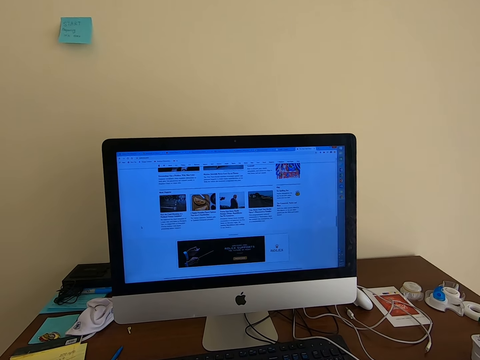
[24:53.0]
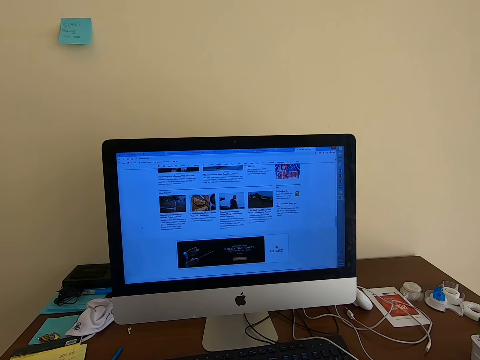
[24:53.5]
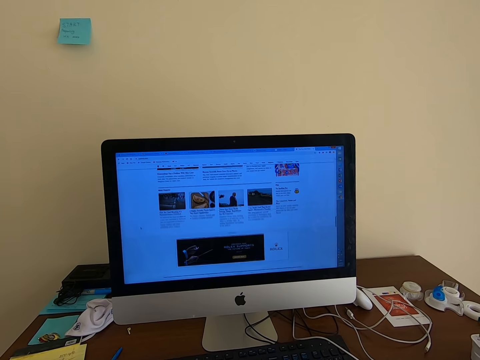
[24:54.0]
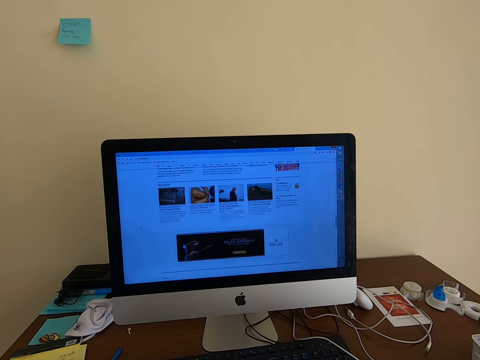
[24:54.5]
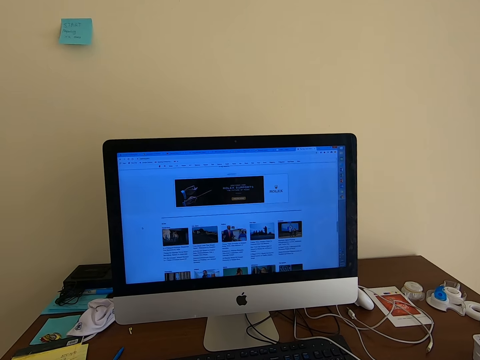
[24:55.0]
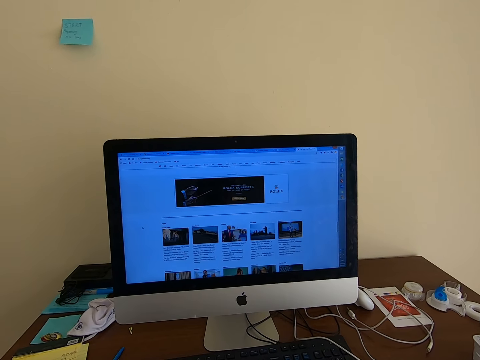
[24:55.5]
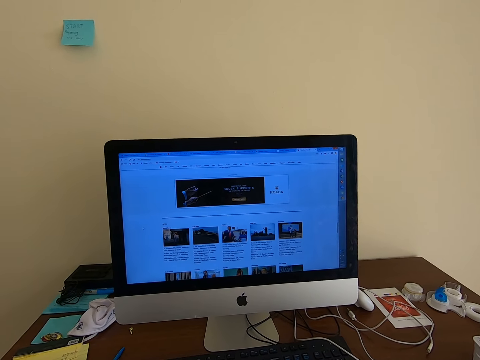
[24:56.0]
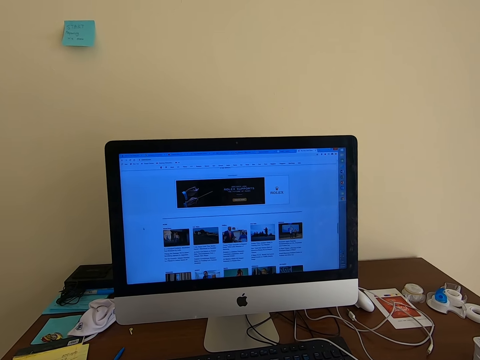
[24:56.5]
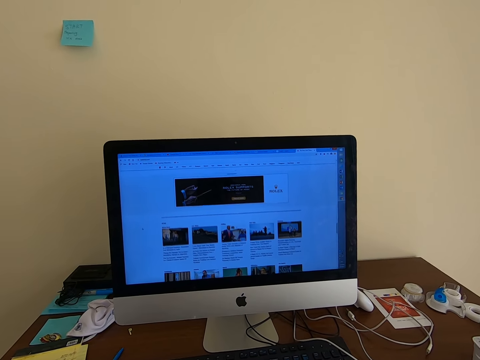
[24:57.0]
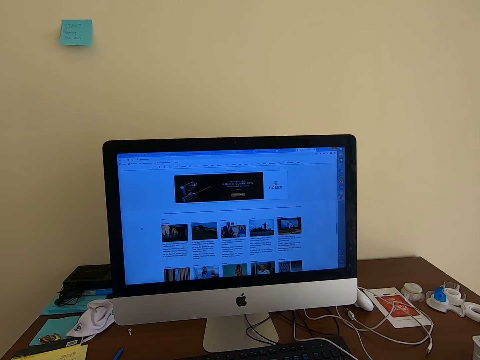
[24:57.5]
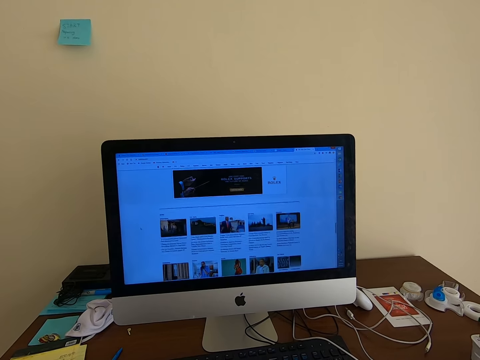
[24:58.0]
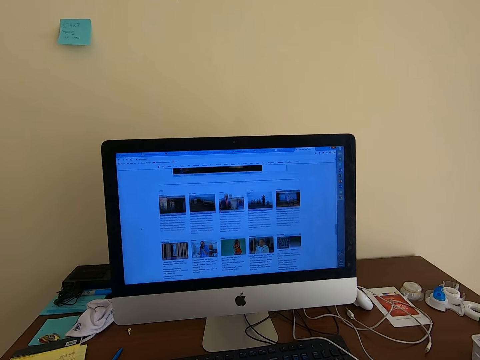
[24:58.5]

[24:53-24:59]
The camera wearer scrolls the mouse. They scroll the mouse repeatedly.

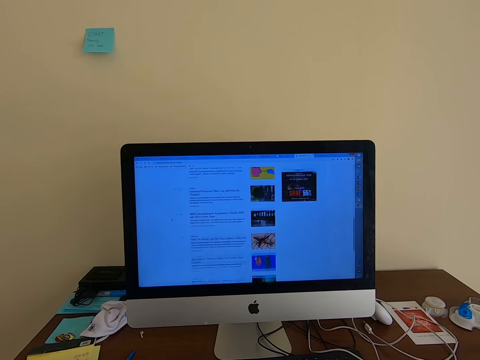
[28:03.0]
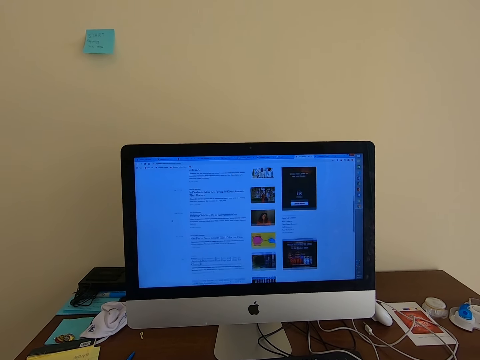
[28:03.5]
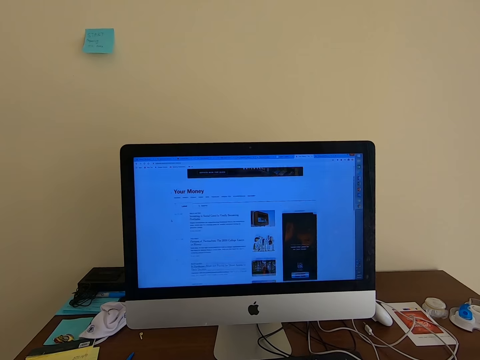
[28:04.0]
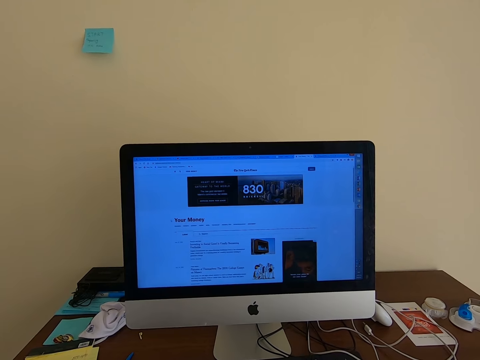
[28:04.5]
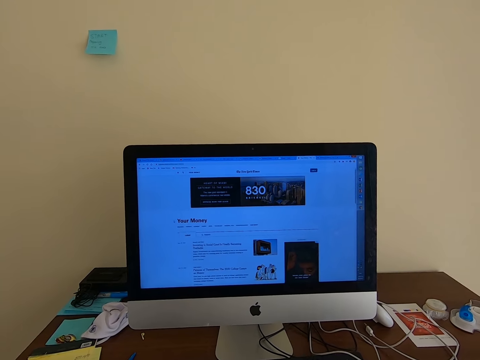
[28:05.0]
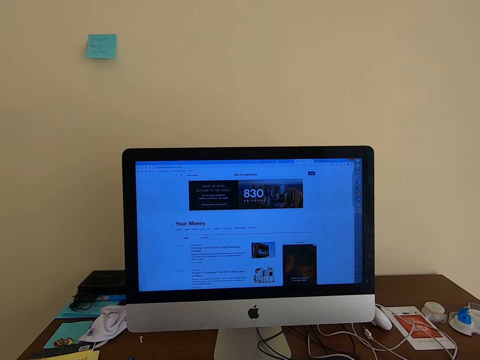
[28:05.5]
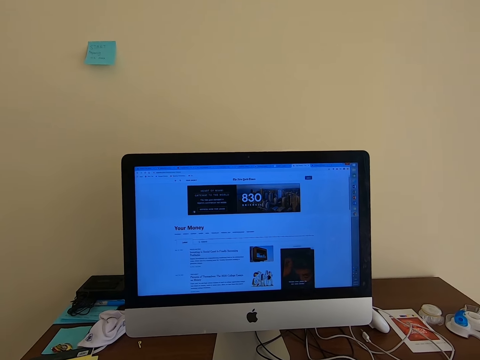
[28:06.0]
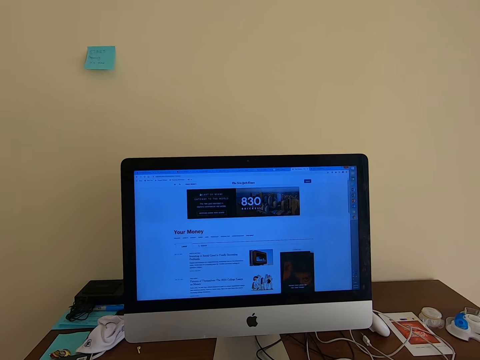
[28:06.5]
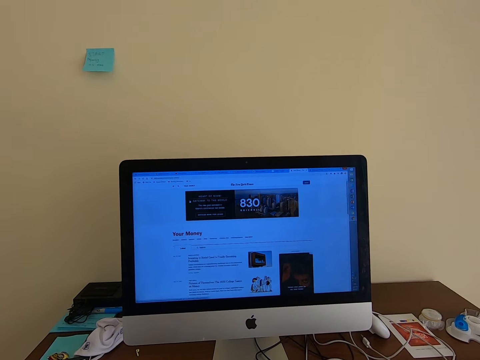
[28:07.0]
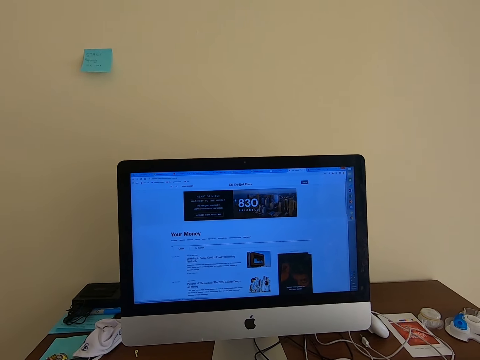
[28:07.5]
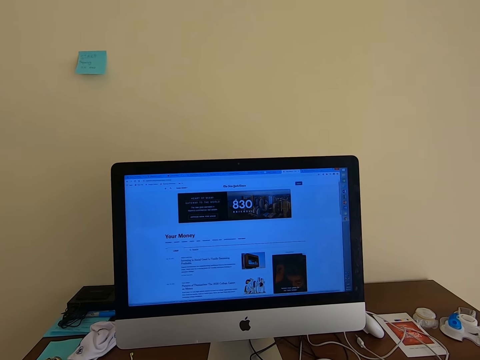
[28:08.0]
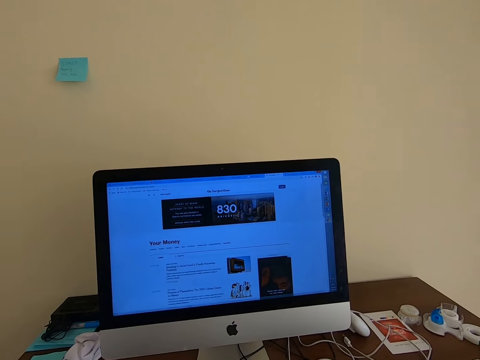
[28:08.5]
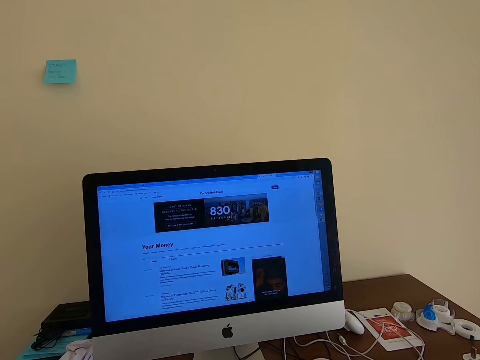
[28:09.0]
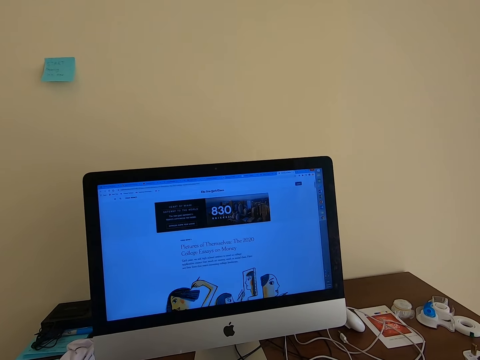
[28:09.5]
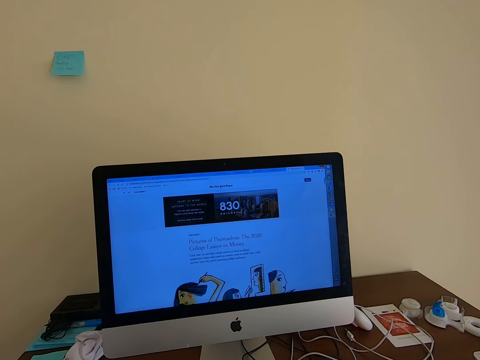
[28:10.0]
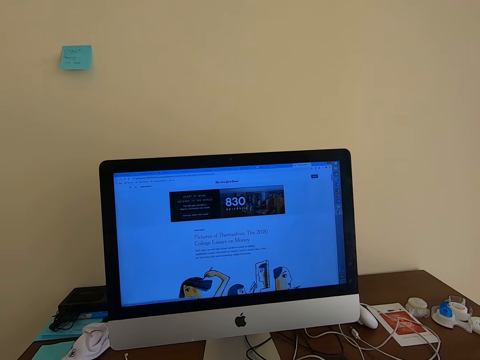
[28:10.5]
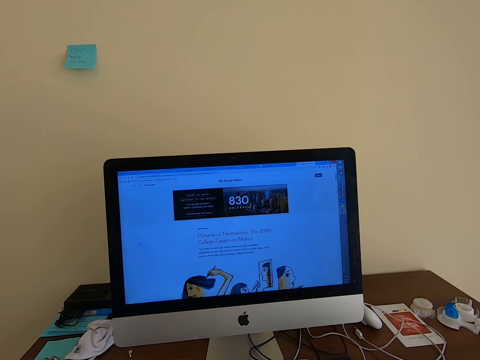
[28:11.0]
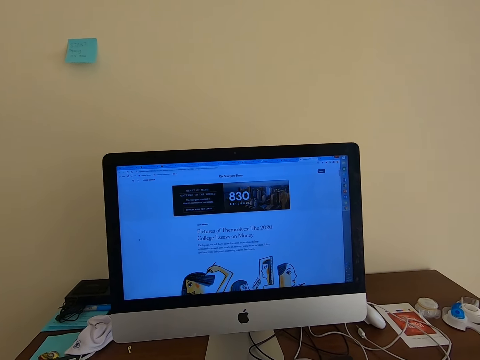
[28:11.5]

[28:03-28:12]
The camera wearer stares at the screen.

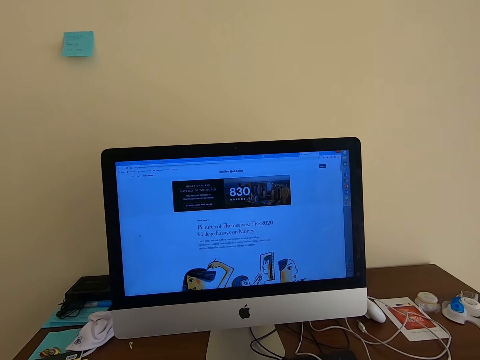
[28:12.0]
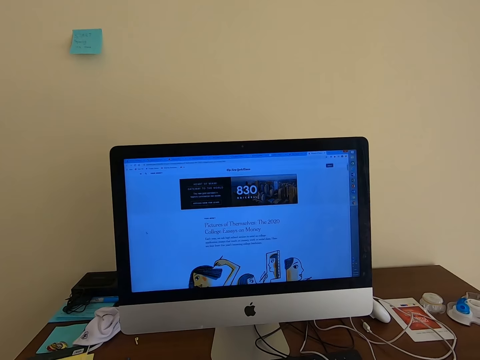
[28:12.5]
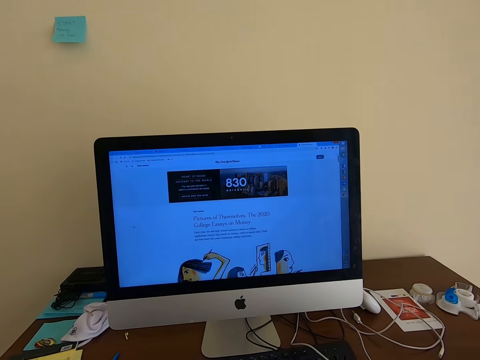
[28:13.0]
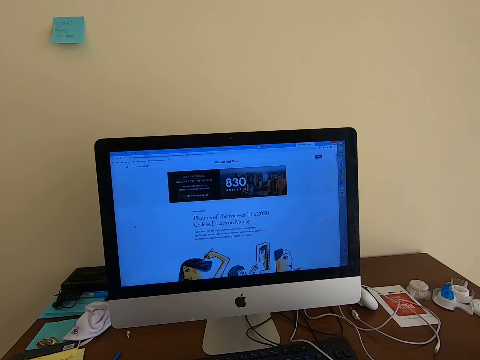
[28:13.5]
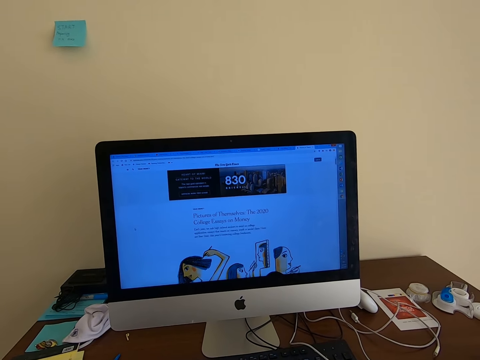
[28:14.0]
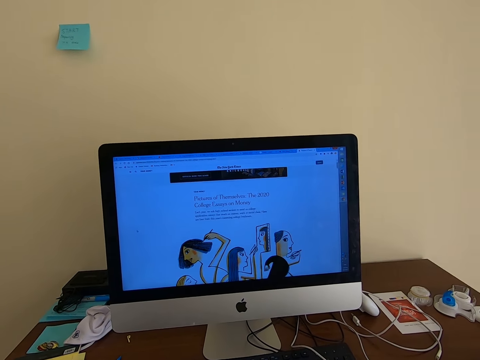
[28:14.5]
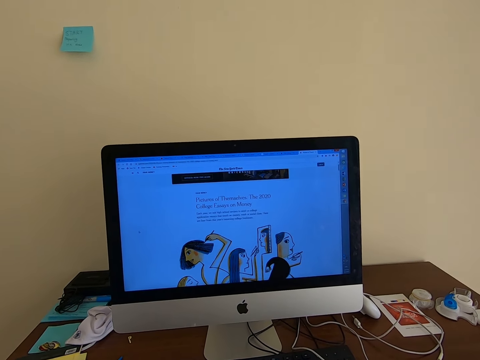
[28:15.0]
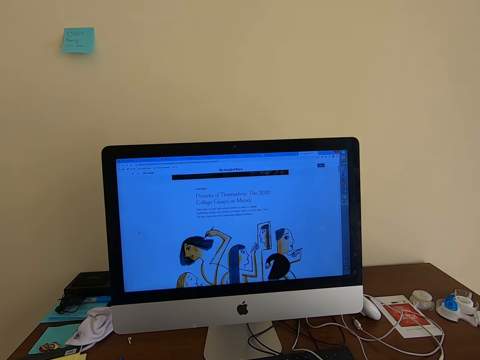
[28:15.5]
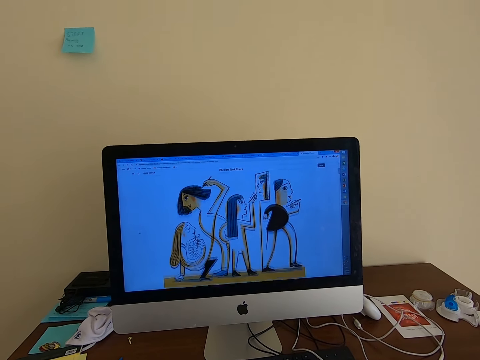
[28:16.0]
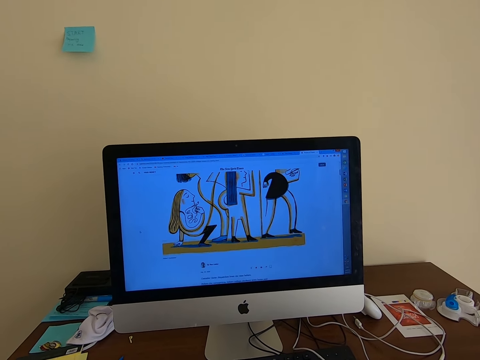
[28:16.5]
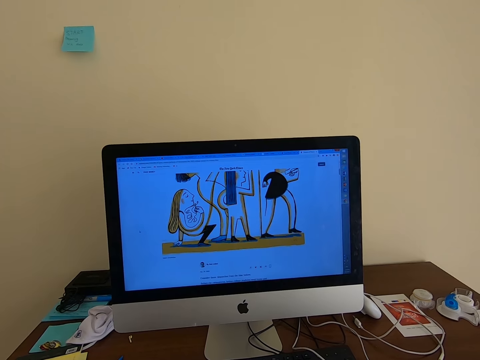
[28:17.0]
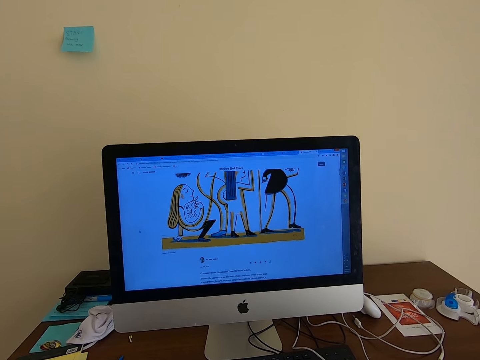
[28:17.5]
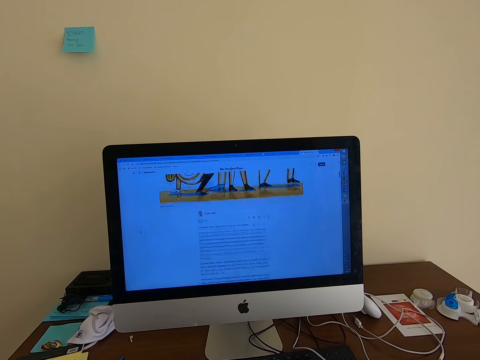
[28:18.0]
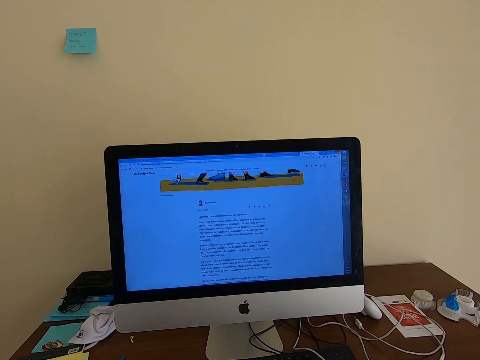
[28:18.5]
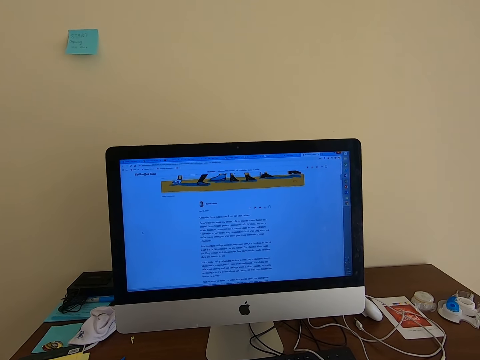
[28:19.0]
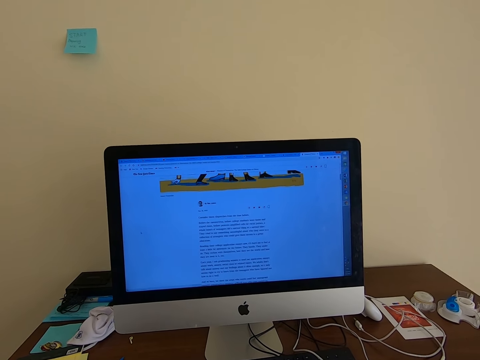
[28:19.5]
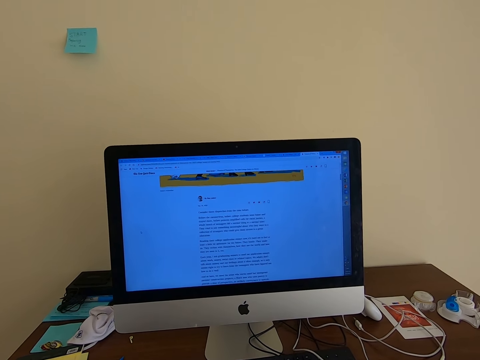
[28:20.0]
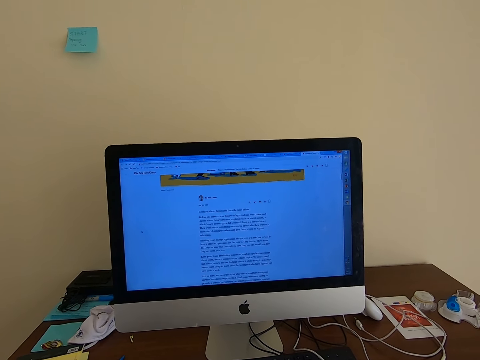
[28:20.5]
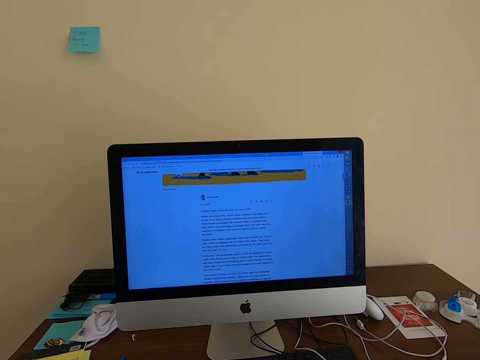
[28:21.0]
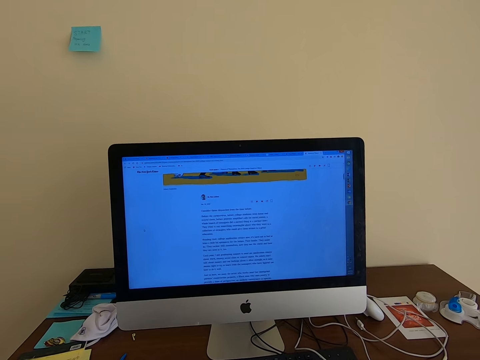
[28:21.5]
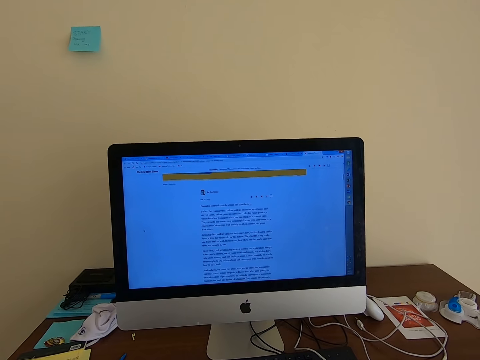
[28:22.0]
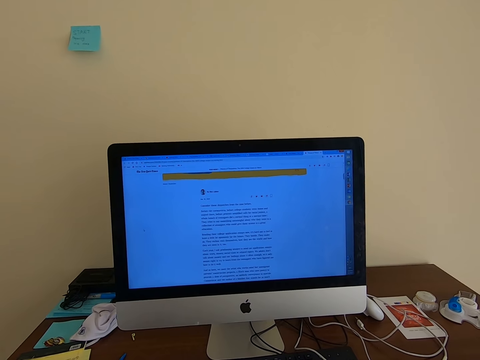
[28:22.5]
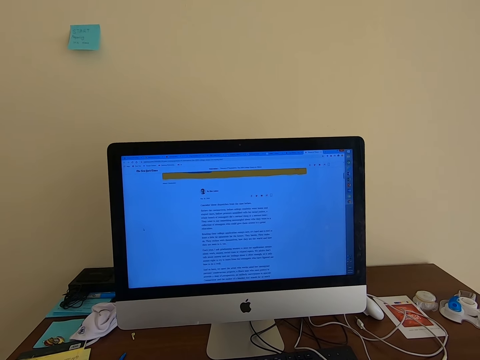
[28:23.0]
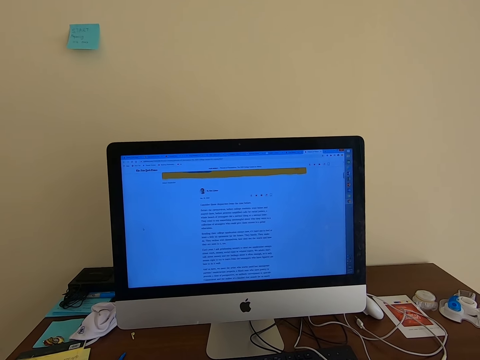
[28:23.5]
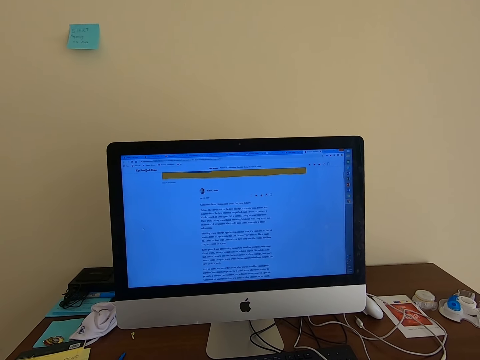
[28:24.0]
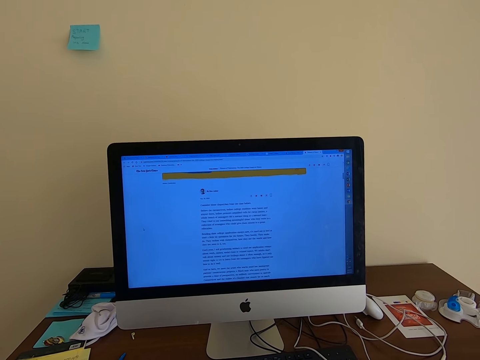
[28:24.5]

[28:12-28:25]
The camera wearer scrolls the computer. They read the post.
